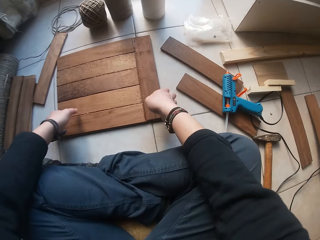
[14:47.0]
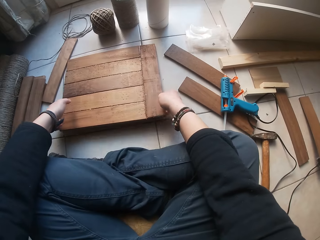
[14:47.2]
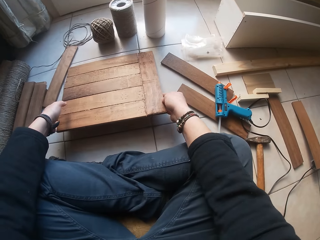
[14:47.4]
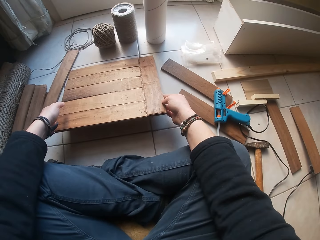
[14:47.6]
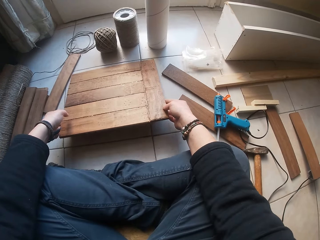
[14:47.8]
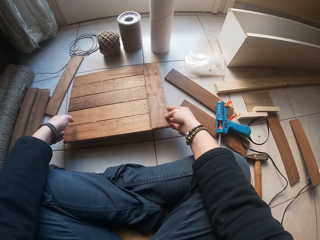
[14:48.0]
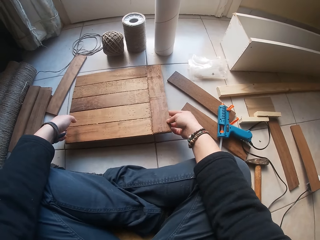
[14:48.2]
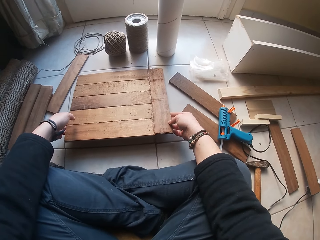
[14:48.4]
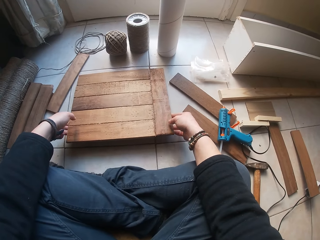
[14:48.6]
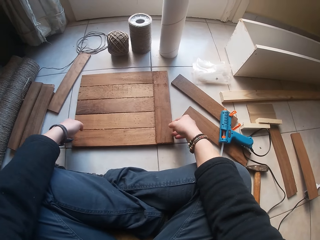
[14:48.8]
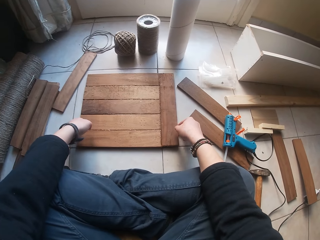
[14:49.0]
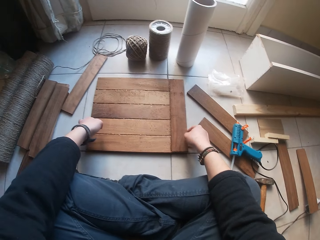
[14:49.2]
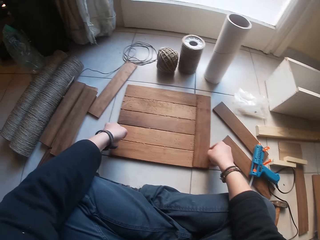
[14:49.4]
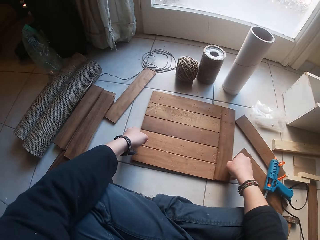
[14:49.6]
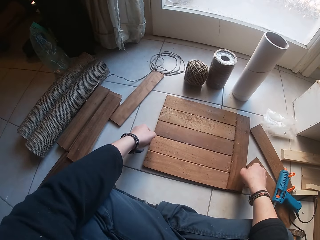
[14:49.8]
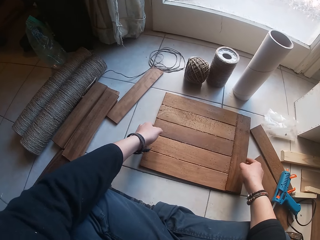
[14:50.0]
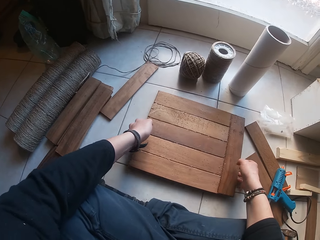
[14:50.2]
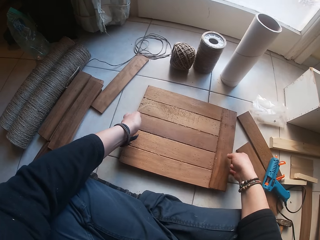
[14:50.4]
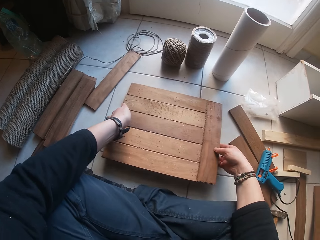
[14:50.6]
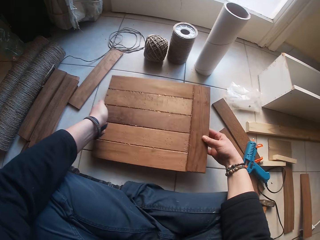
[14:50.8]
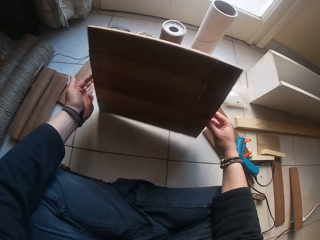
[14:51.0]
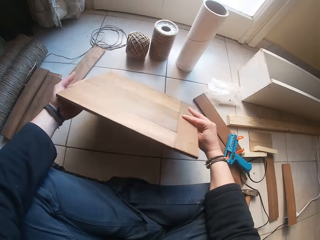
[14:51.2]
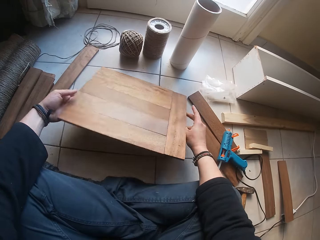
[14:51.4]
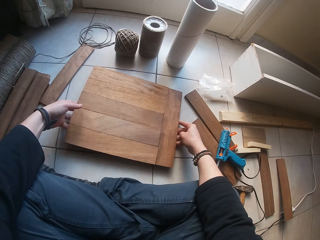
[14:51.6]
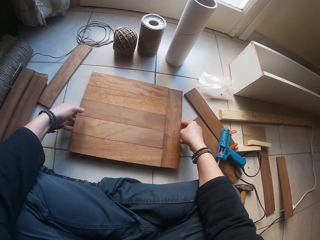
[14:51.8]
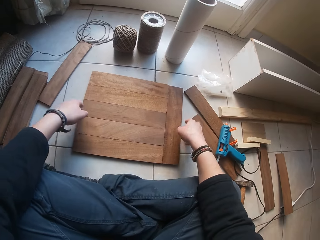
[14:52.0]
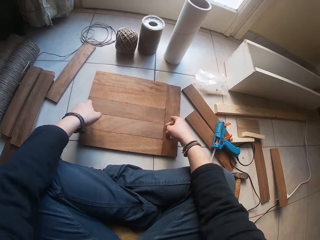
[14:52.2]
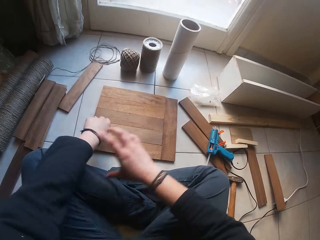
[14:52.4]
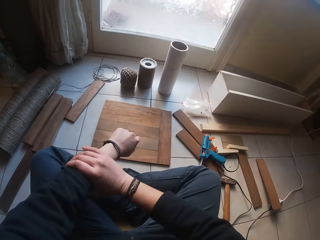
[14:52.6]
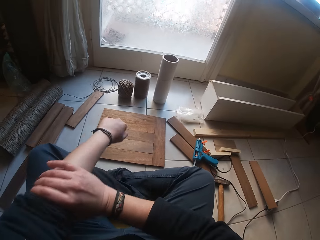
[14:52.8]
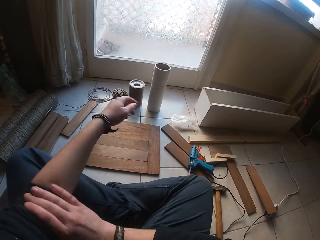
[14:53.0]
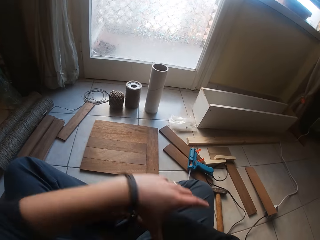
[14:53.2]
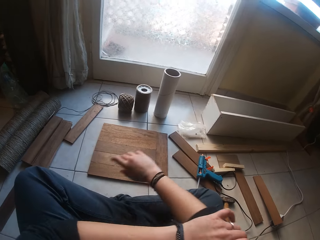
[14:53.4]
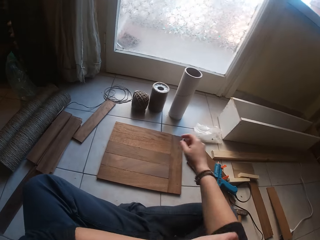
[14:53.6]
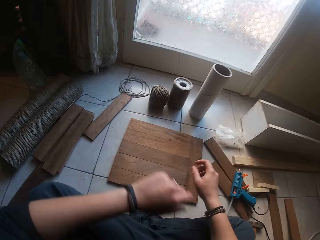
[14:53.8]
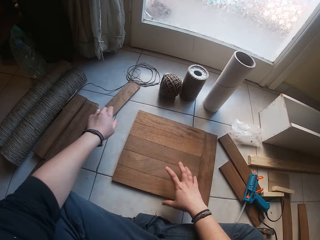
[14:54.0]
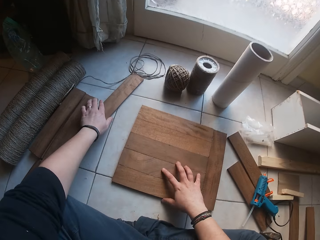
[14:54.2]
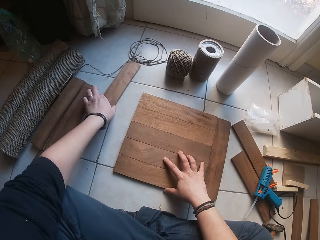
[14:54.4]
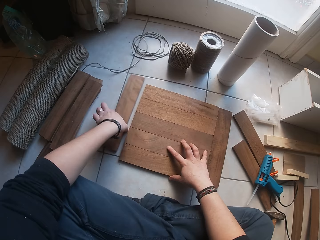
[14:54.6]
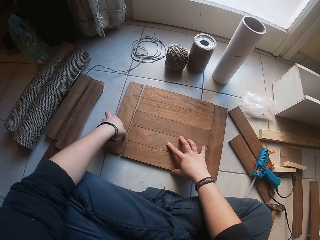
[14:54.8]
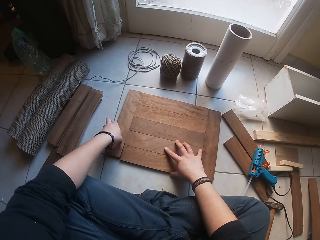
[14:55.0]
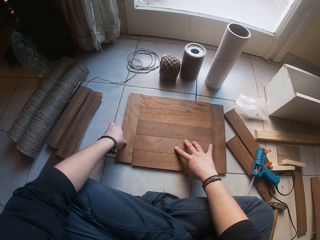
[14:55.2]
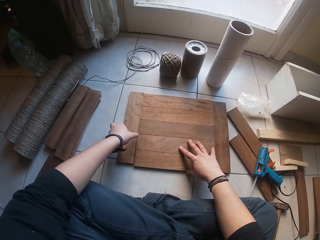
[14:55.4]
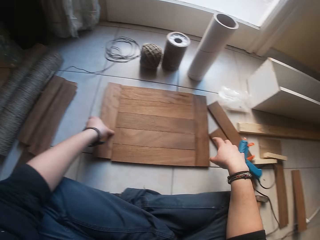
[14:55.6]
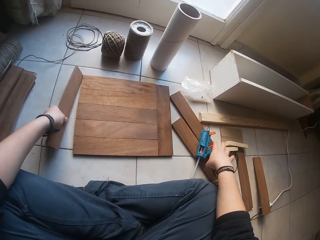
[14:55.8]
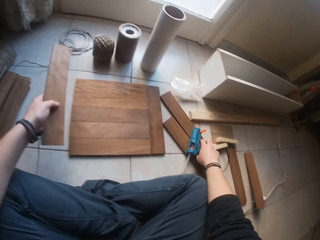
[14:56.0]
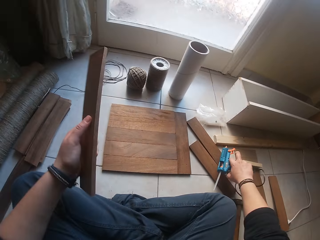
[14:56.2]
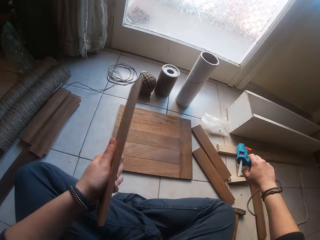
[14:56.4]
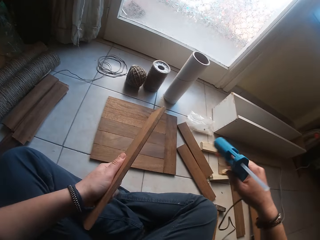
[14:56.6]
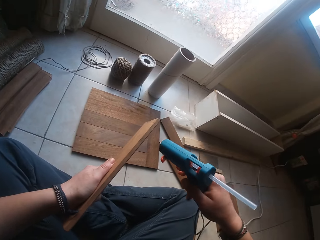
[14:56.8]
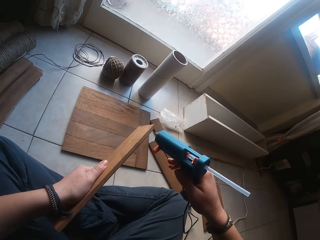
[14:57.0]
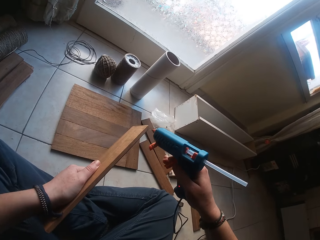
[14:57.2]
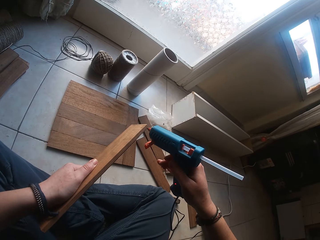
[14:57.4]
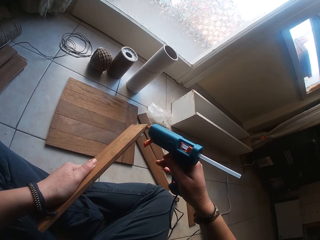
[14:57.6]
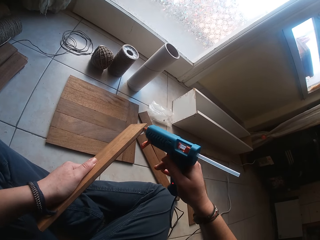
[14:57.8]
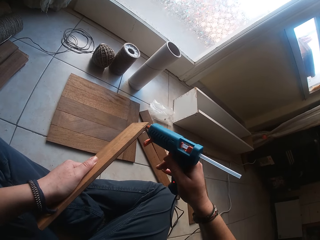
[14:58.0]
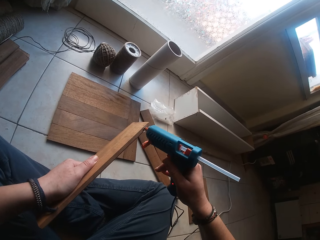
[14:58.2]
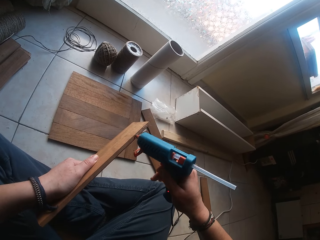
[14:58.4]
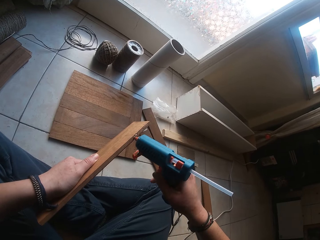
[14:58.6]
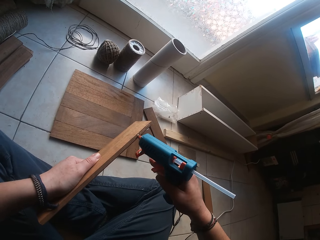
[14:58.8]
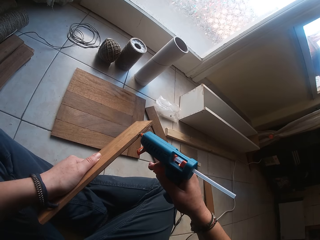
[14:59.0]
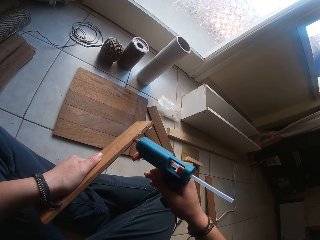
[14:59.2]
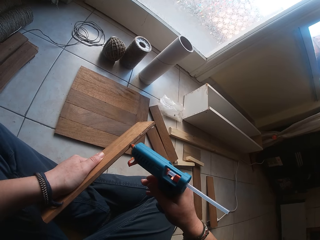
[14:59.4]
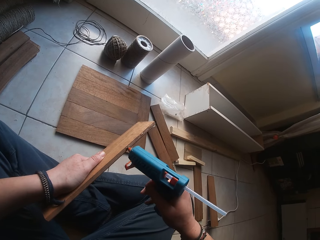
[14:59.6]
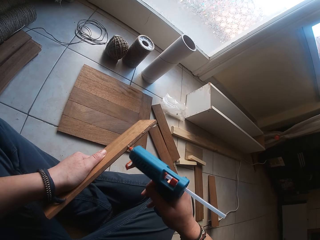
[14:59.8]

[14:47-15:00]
The camera wearer holds the wooden board with both hands. He adjusts the wooden board with both hands on the floor. He flips the wooden board with both hands. He places the wooden board on the floor. He rolls a sleeve on the left hand. He rolls a sleeve on the right hand. He fixes a piece of wood with the left hand. He measures a plank against the wooden board. He picks the plank from the floor with his left hand. He picks the glue gun from the two planks with his left hand. He applies glue to the side of the plank with the glue gun in his right hand.

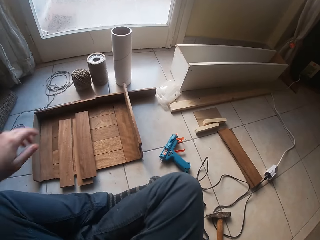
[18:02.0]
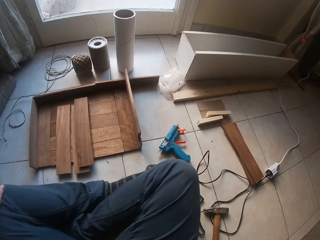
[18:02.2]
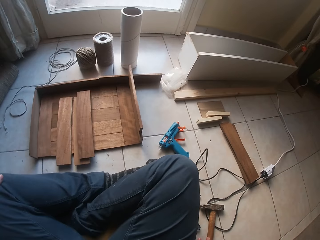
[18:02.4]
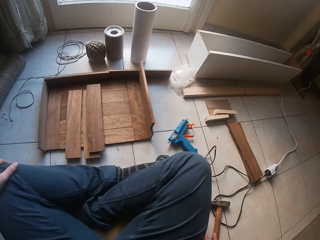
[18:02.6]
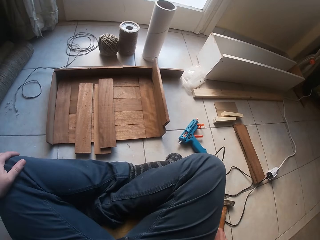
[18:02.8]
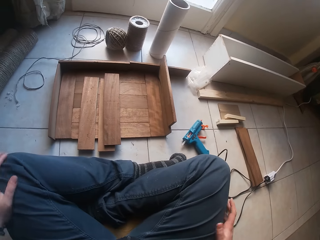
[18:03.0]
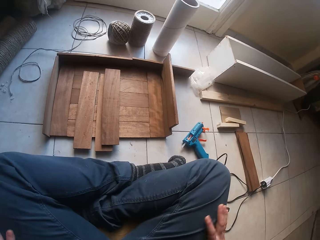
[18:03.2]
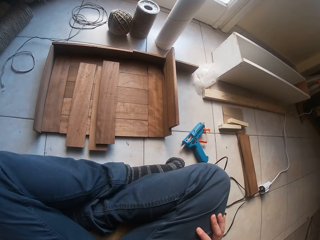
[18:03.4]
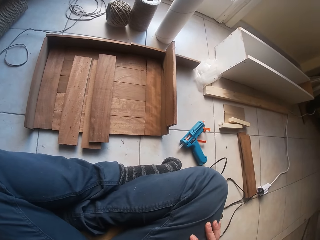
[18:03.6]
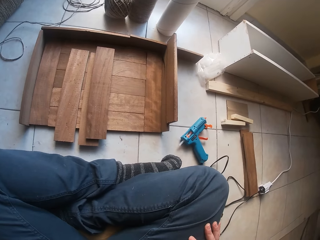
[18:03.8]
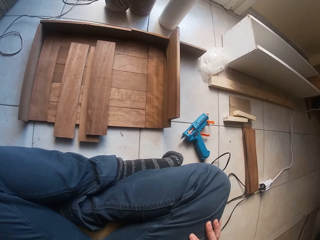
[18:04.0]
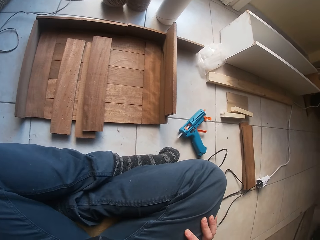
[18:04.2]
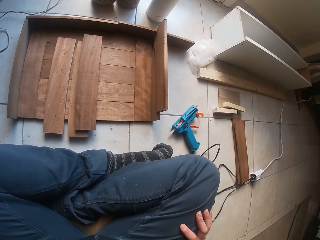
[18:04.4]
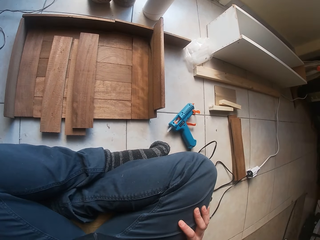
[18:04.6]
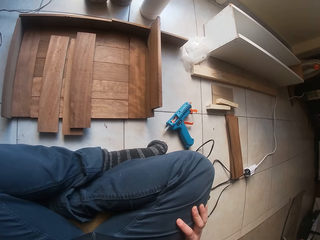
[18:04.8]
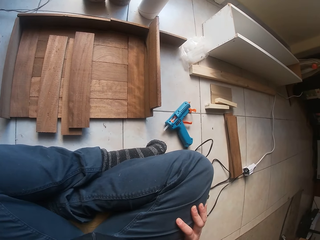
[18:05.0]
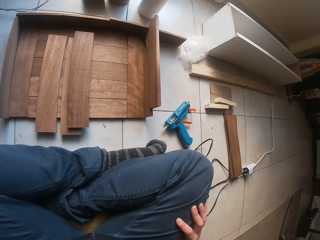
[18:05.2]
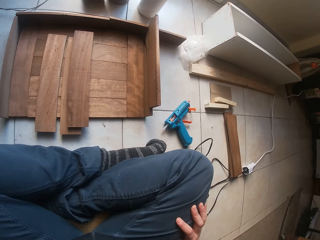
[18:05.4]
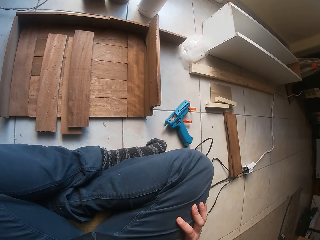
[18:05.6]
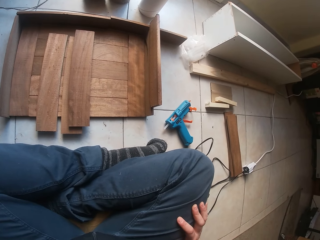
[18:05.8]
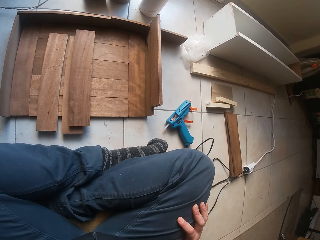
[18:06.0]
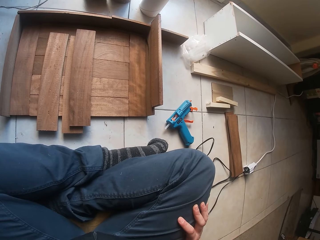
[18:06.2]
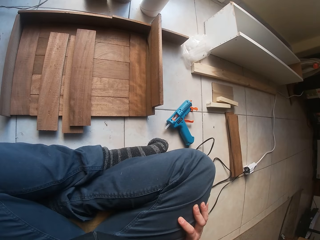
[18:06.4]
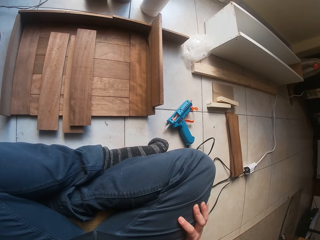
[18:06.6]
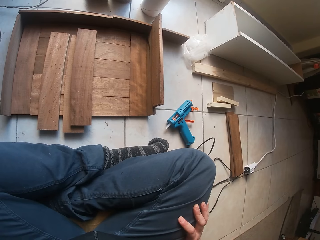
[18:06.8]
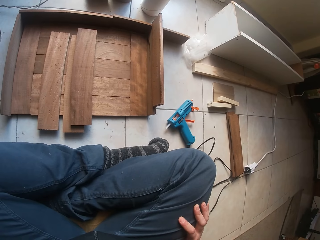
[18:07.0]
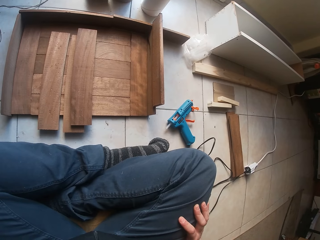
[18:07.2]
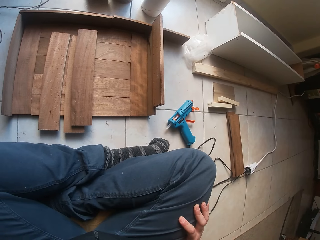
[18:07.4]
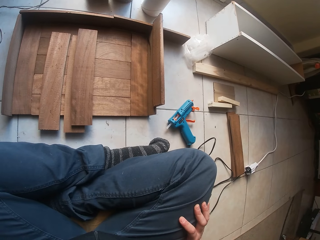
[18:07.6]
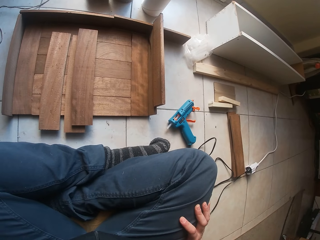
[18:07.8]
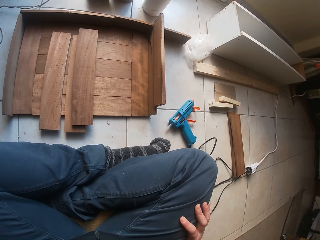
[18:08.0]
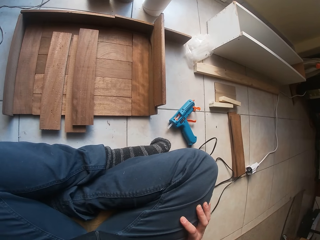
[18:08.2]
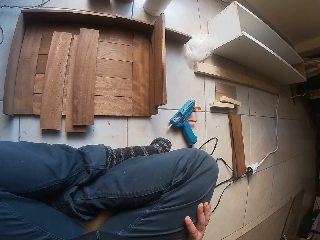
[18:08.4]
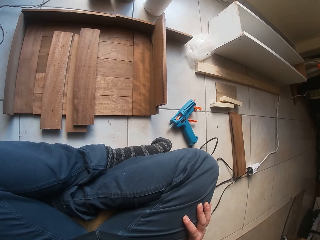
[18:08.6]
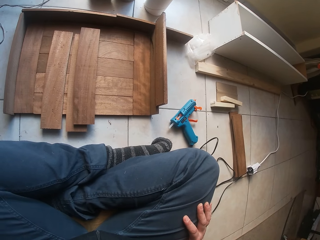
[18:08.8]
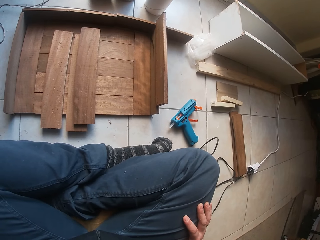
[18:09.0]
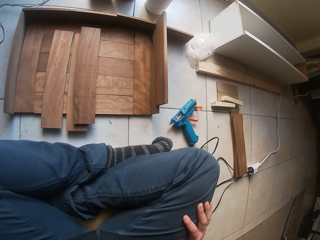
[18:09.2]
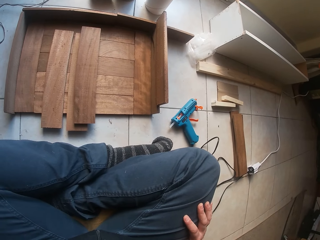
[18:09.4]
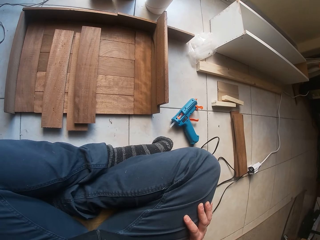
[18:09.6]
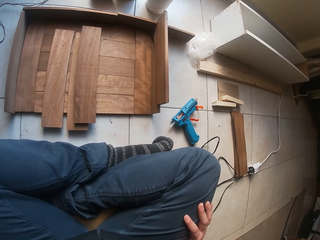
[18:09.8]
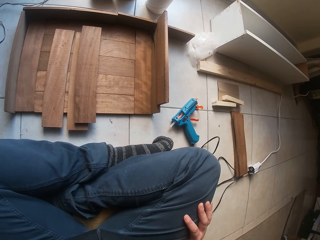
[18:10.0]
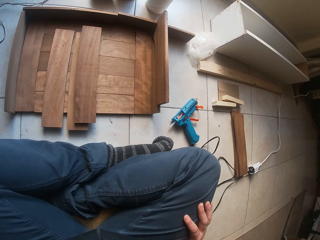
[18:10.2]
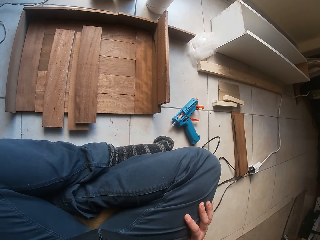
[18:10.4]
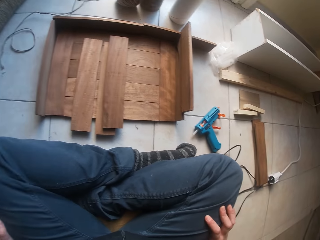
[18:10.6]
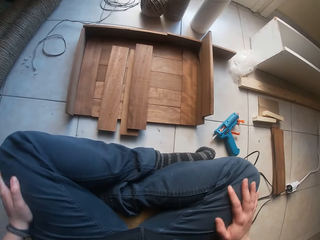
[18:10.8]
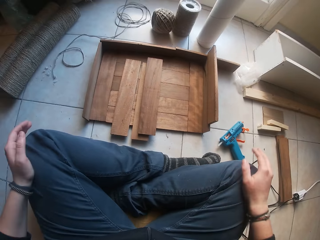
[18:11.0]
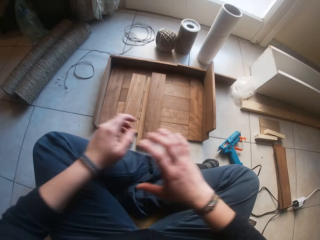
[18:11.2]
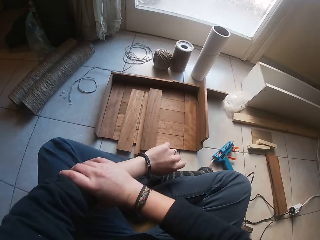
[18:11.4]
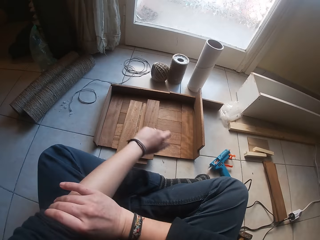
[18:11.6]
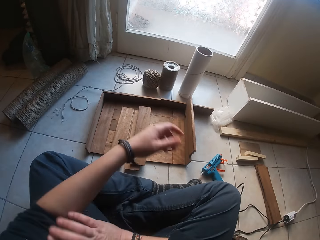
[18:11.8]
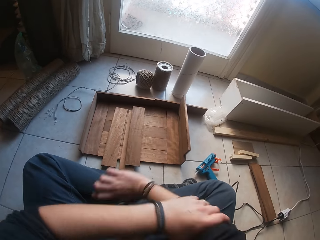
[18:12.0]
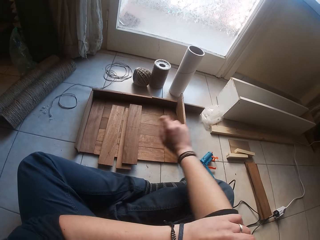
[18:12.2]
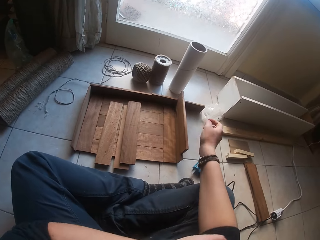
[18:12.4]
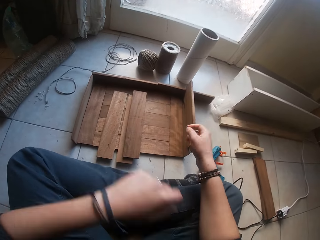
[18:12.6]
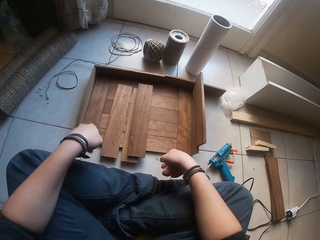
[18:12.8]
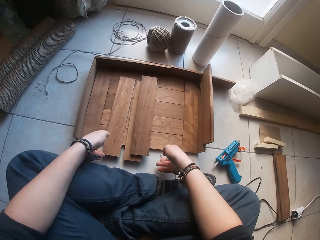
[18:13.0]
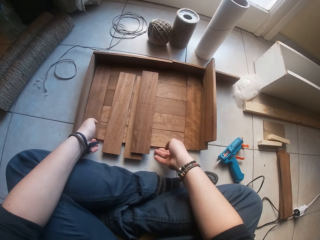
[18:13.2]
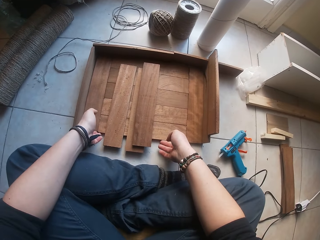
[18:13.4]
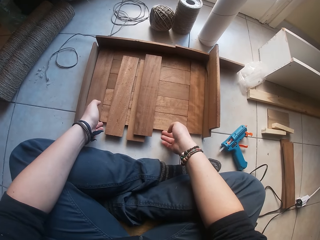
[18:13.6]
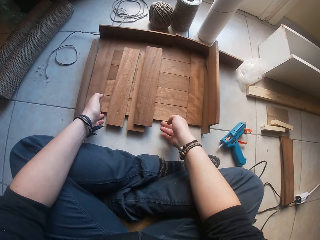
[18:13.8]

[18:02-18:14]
The camera wearer moves on the floor. They sit on the floor. They roll a sleeve on the left hand. They roll a sleeve on the right hand.
